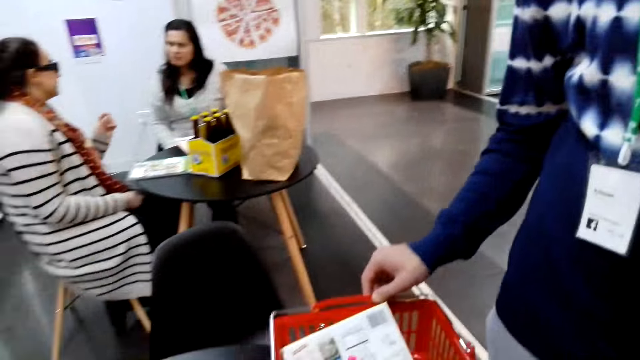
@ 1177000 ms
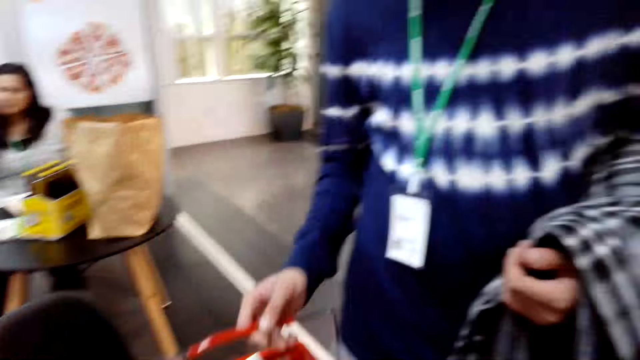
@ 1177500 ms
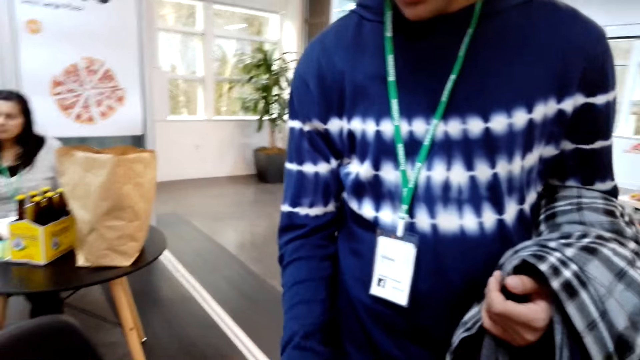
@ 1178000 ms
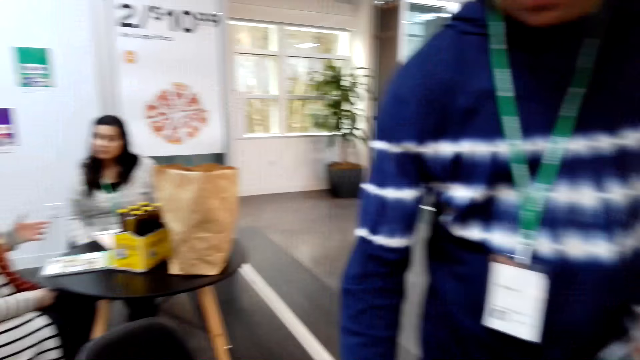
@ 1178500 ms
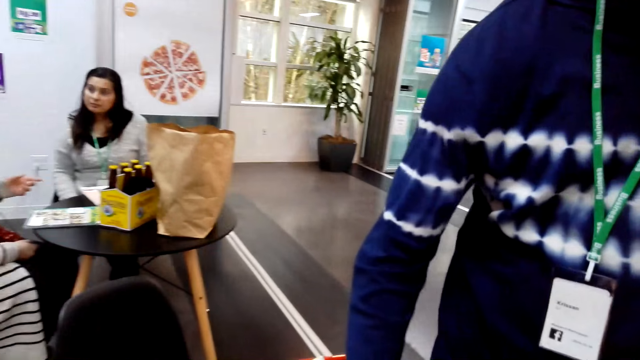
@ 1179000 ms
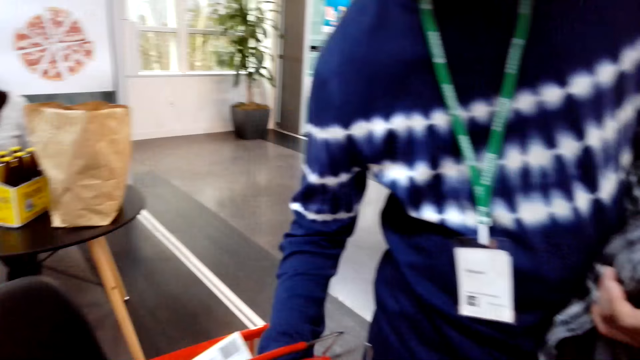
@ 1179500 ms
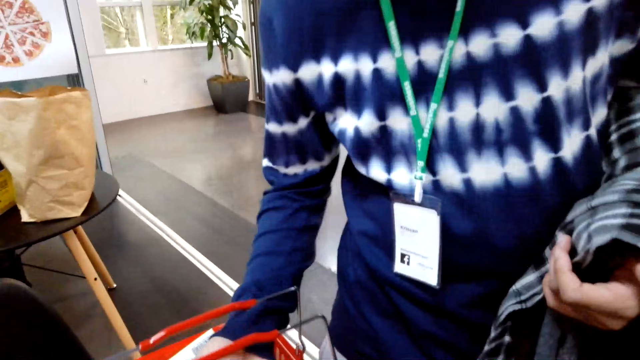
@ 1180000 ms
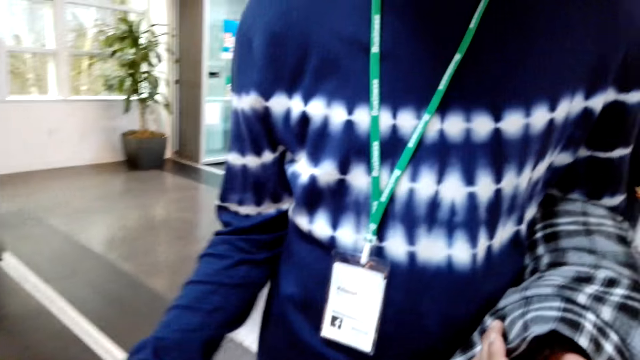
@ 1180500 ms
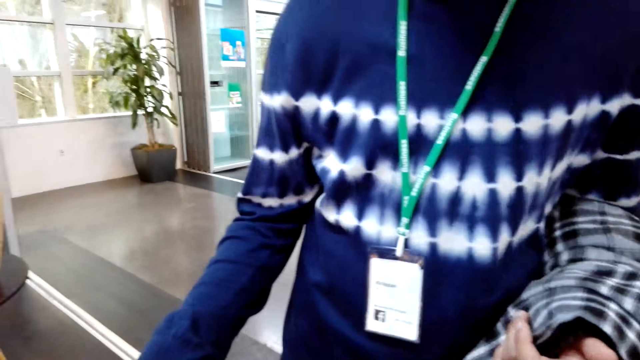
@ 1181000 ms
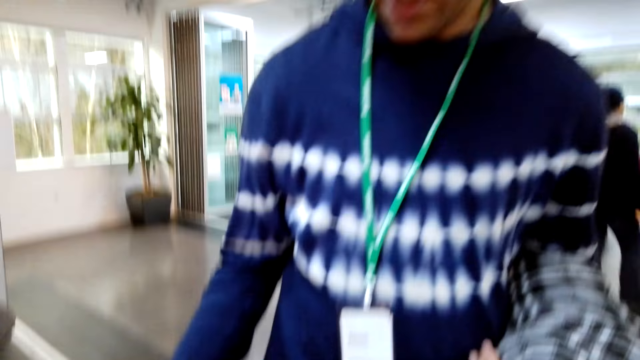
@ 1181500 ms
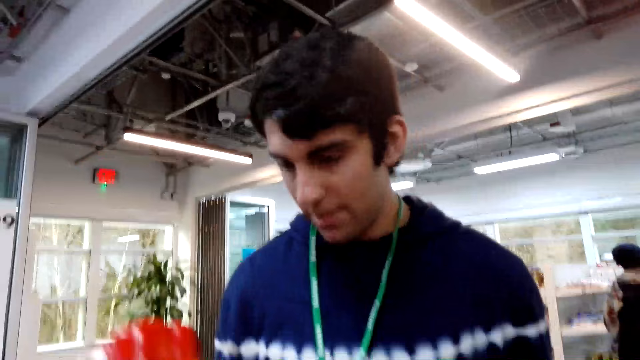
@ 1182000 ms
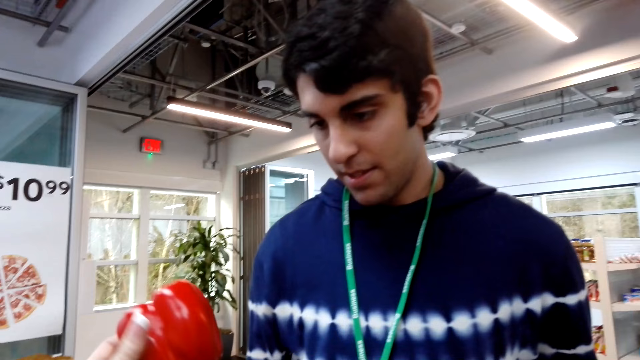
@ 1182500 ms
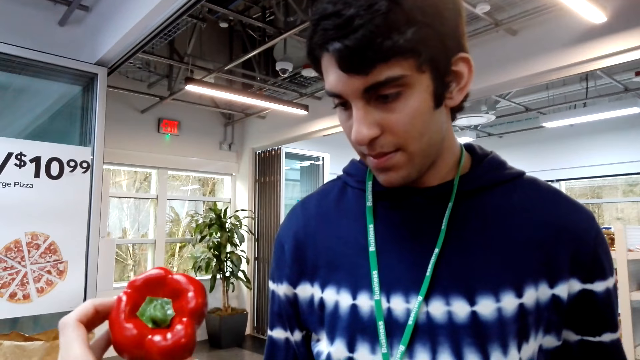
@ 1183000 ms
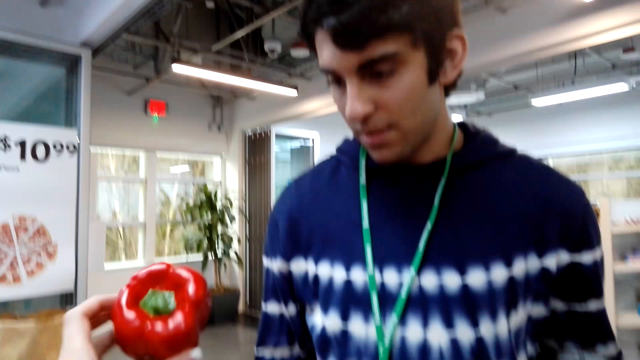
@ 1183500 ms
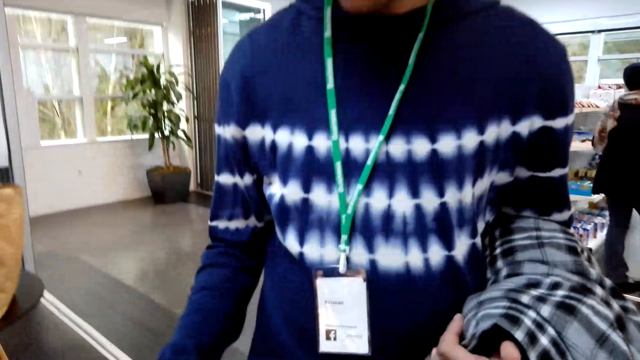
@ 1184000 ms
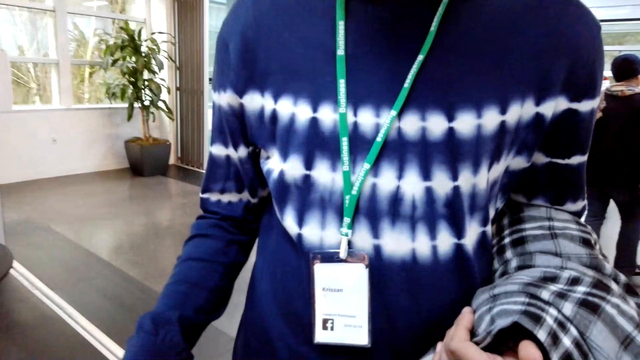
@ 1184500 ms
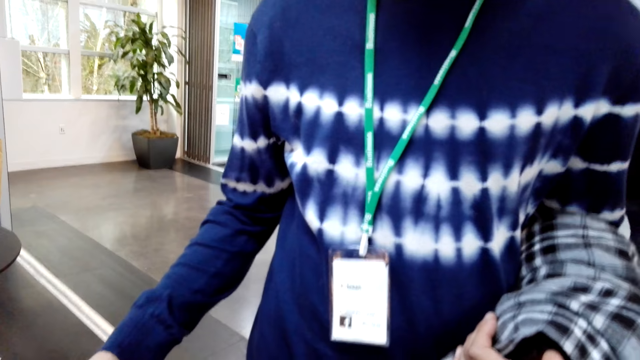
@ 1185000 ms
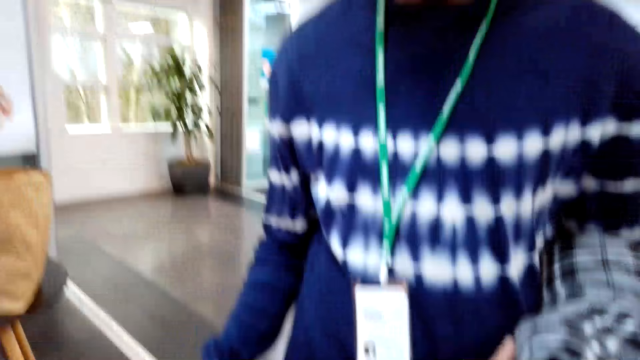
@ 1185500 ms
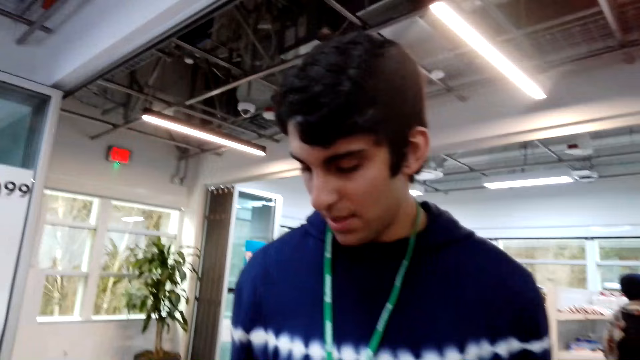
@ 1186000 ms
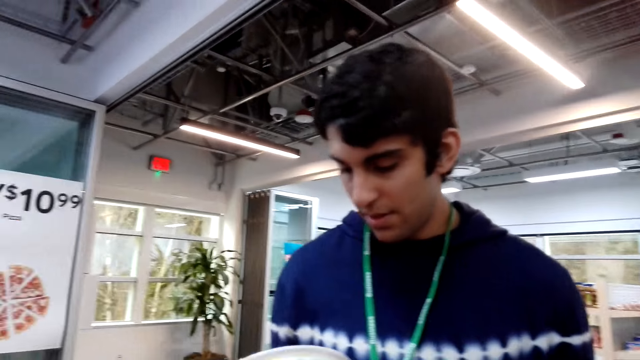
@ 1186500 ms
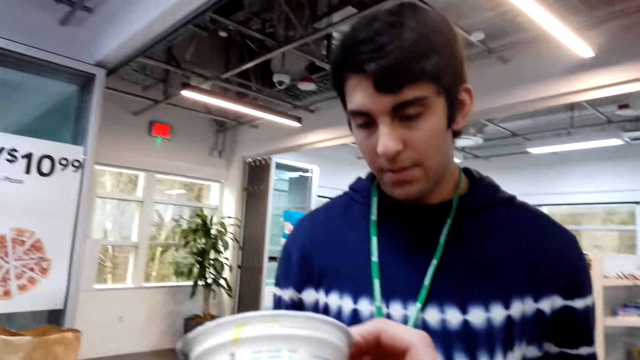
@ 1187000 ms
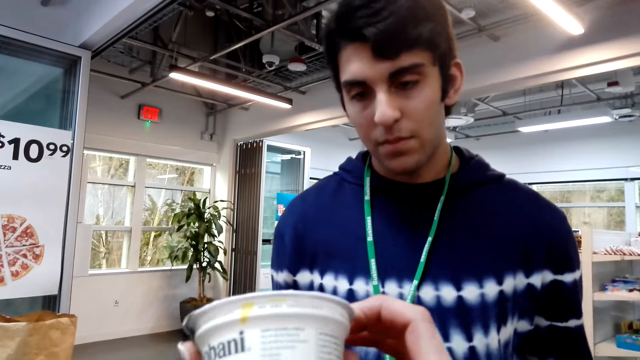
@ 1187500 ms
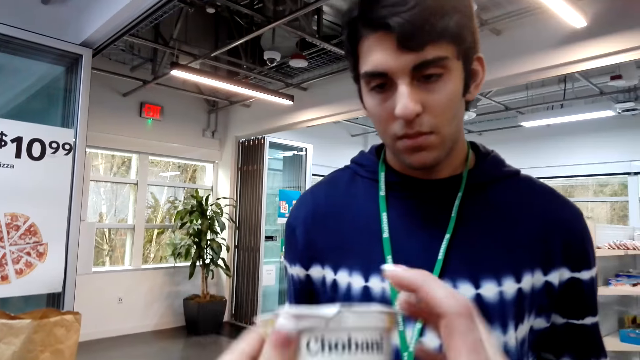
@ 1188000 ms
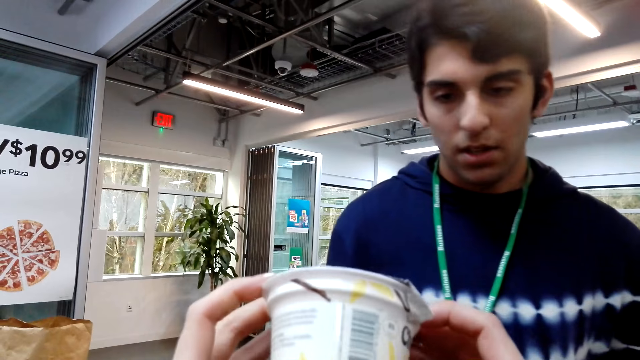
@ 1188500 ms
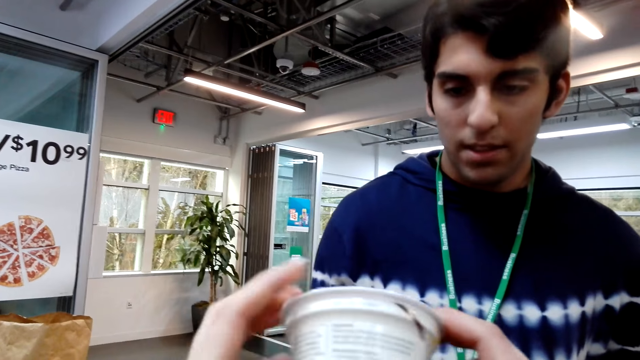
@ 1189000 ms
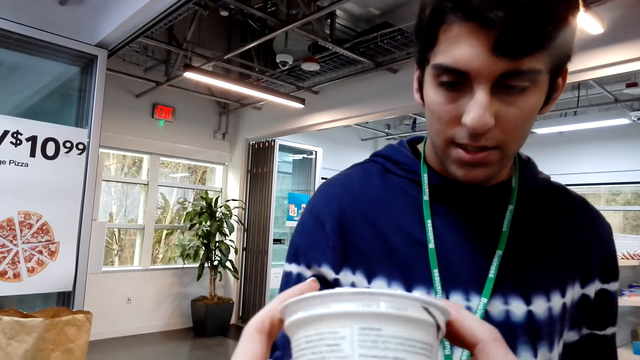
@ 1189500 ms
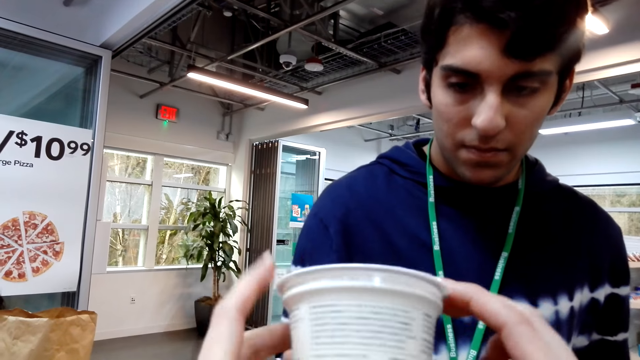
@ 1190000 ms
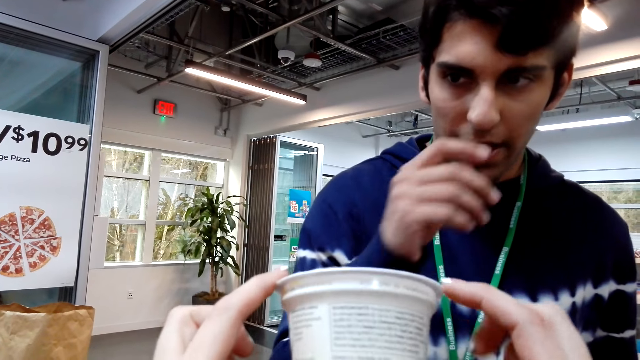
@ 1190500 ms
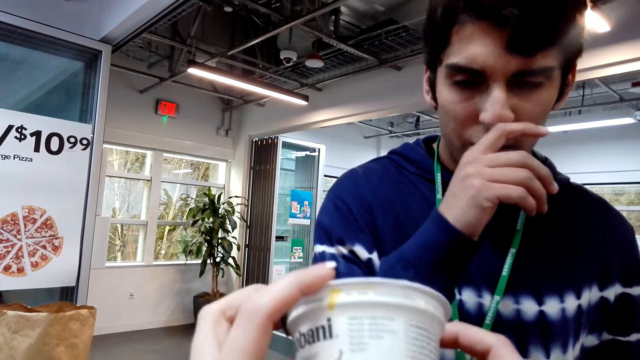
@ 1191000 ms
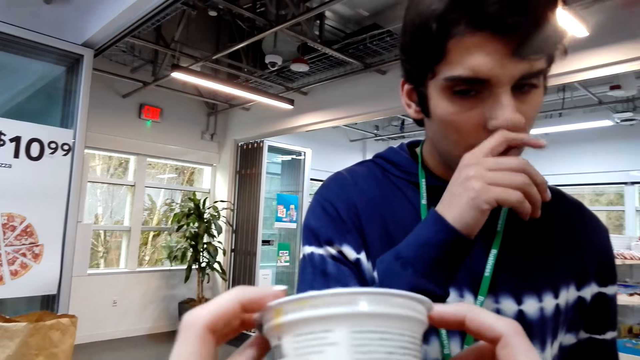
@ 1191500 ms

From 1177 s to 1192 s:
The camera wearer is seeing the items. They carry the shopping basket. They look at the pepper. They look at a man. They look at the product.

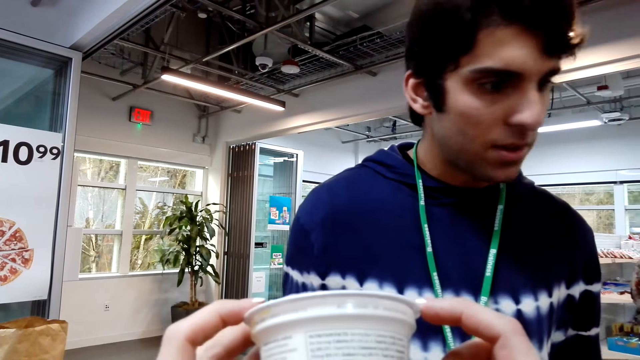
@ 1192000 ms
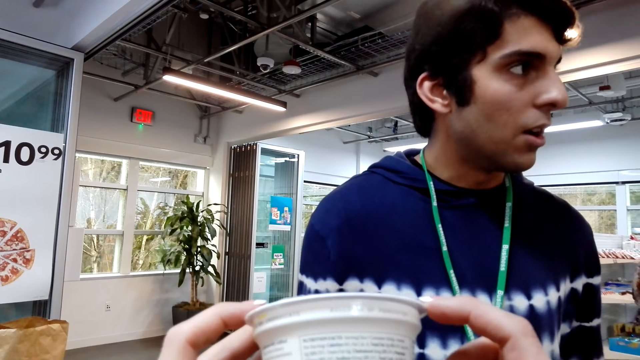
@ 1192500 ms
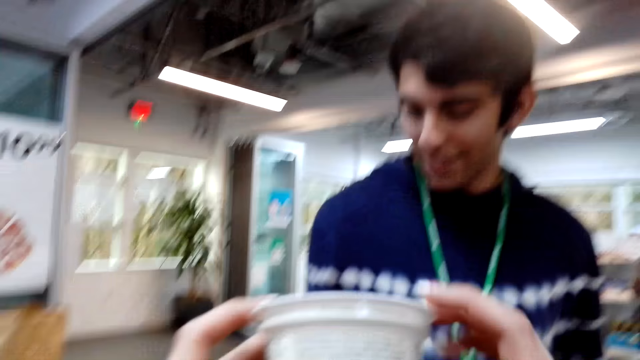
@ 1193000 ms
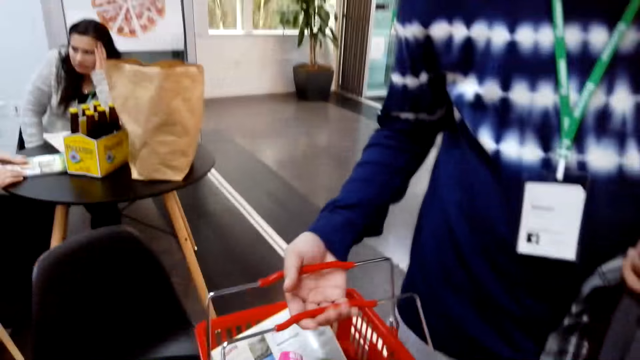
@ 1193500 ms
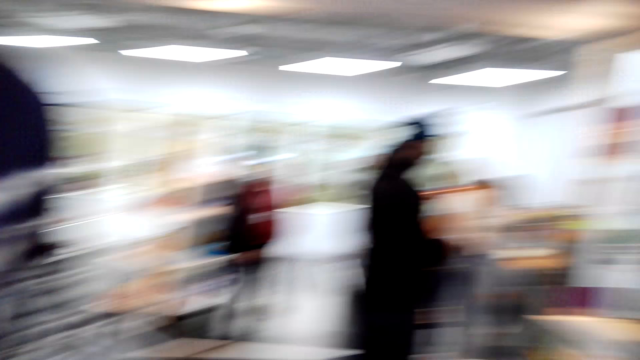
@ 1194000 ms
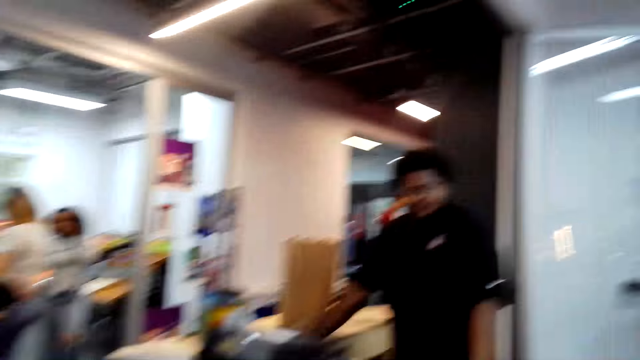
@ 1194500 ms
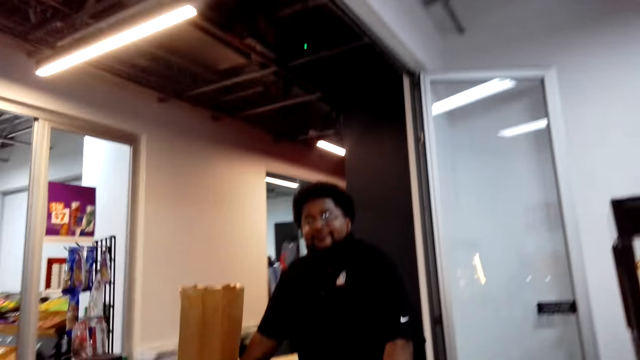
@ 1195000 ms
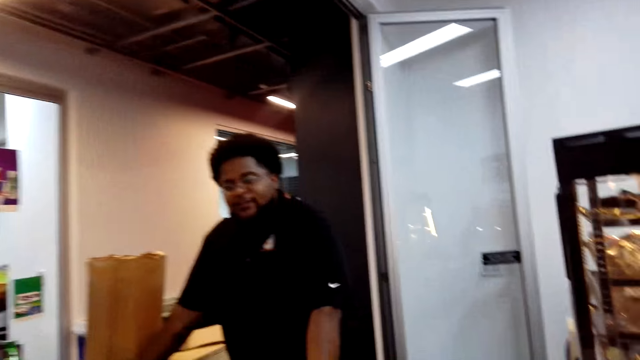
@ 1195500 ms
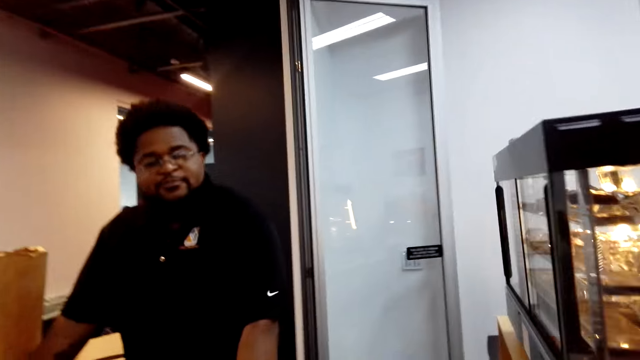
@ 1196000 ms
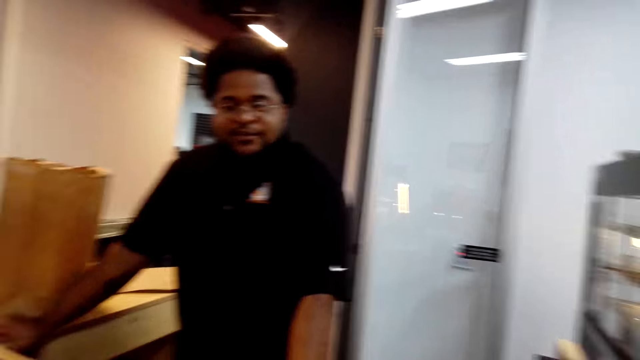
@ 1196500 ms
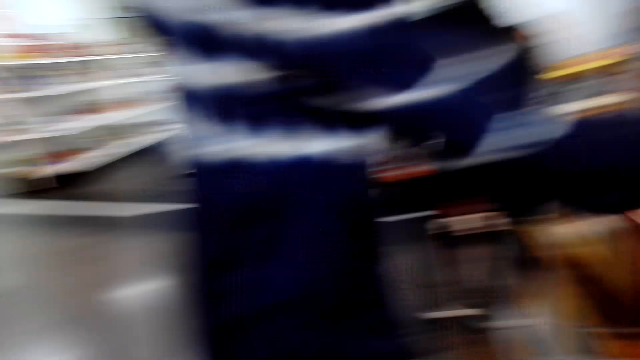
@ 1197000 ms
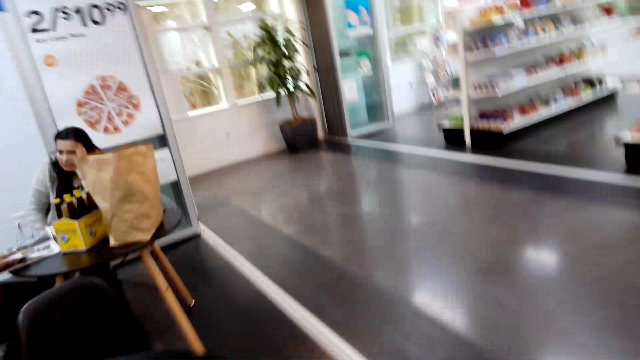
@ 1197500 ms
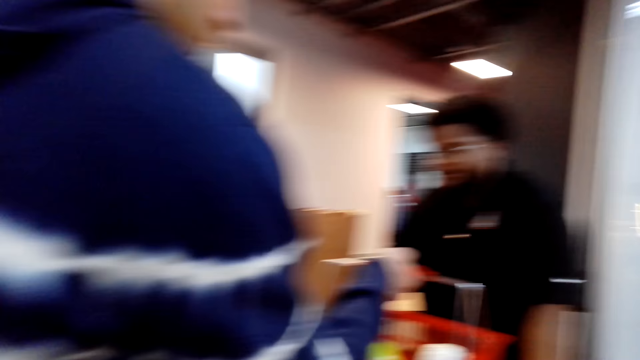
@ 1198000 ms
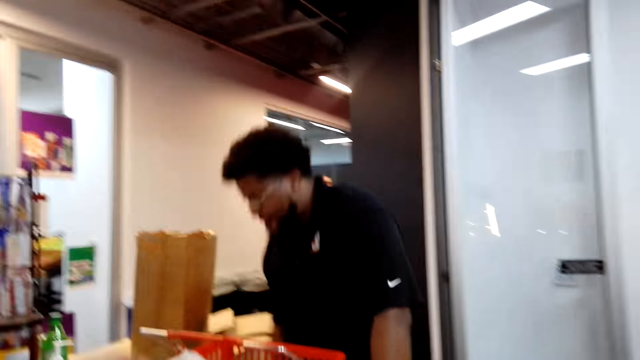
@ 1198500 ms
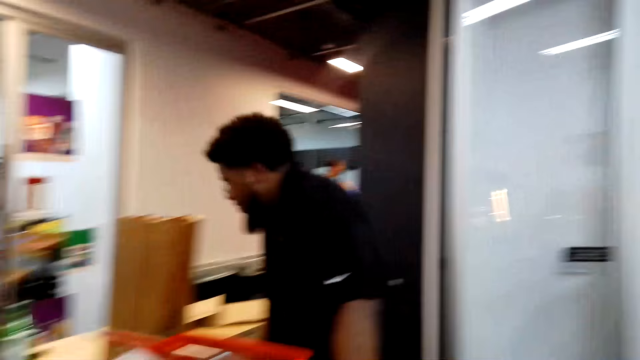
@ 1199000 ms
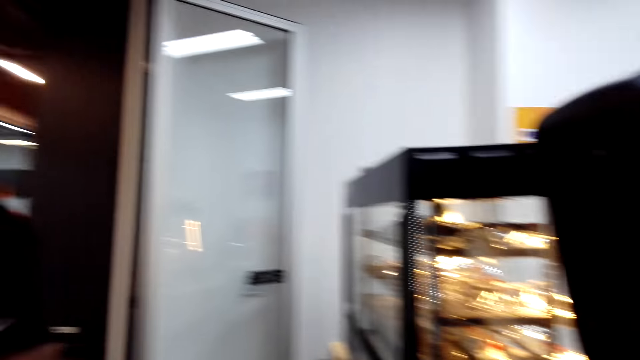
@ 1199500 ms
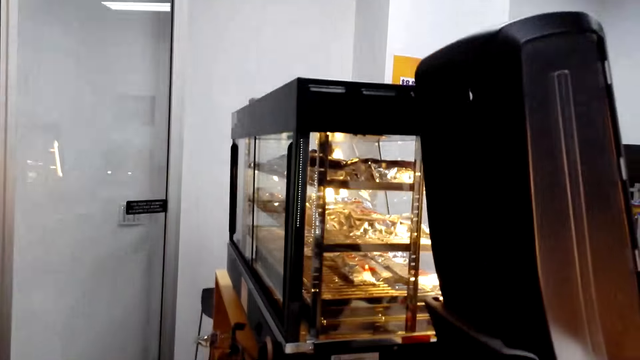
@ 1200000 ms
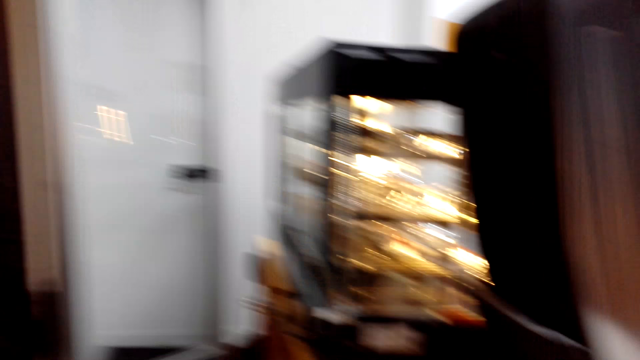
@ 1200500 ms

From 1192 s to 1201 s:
The camera wearer looks around. They look at a man. They talk to the man. They look around.
